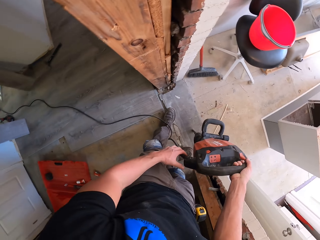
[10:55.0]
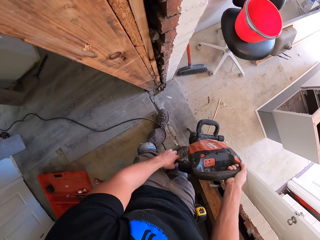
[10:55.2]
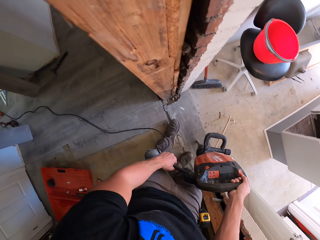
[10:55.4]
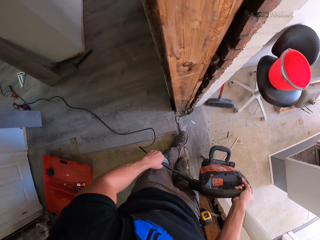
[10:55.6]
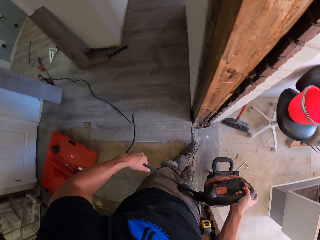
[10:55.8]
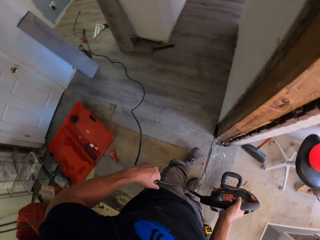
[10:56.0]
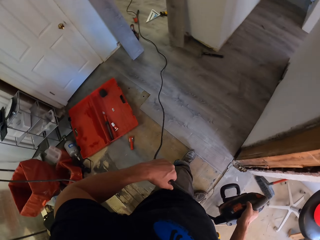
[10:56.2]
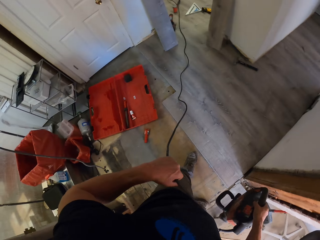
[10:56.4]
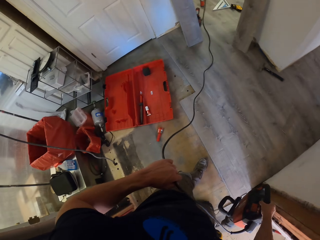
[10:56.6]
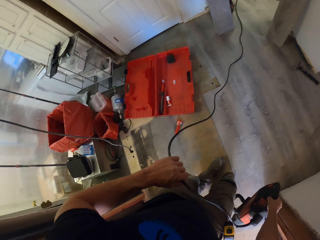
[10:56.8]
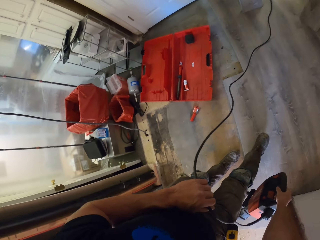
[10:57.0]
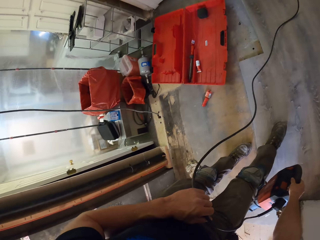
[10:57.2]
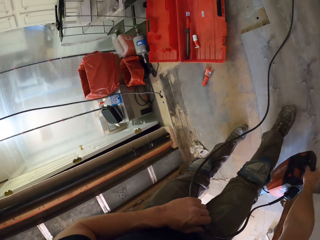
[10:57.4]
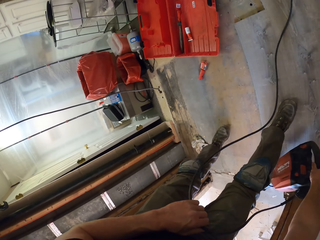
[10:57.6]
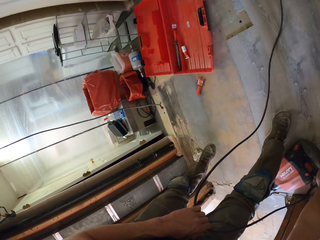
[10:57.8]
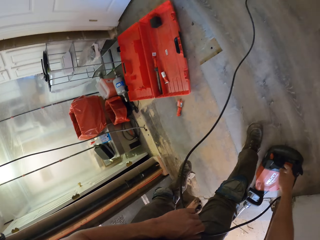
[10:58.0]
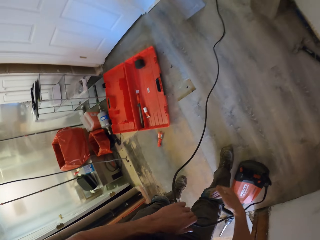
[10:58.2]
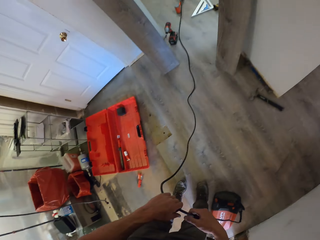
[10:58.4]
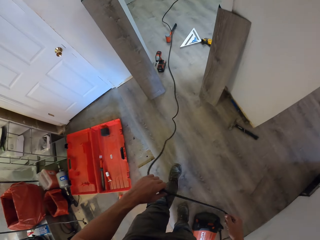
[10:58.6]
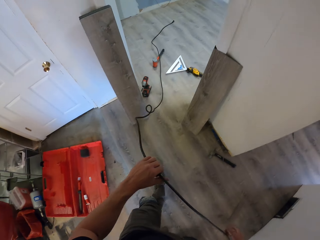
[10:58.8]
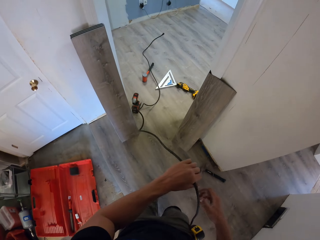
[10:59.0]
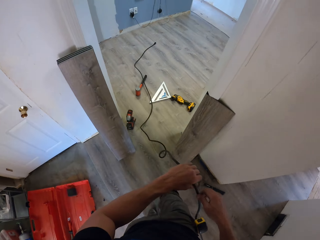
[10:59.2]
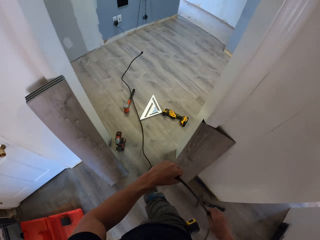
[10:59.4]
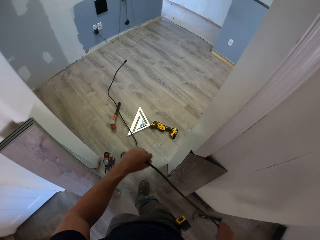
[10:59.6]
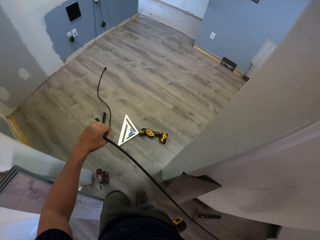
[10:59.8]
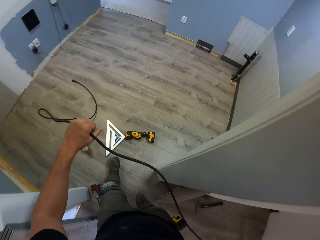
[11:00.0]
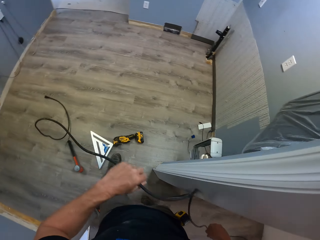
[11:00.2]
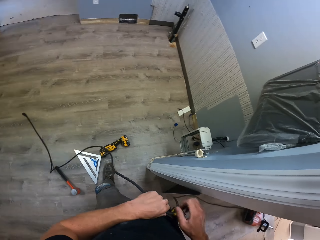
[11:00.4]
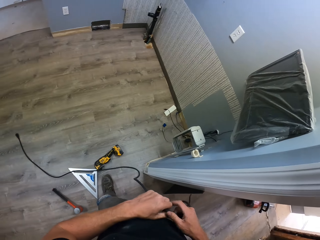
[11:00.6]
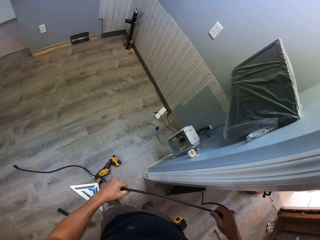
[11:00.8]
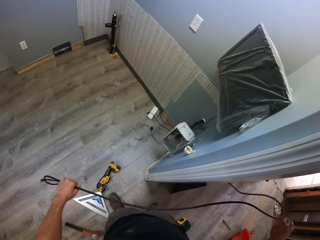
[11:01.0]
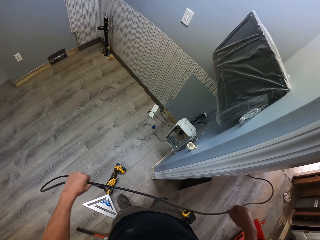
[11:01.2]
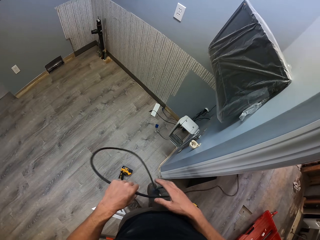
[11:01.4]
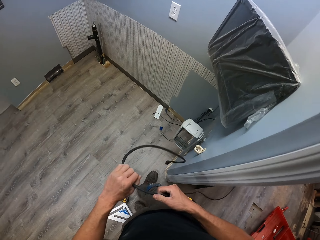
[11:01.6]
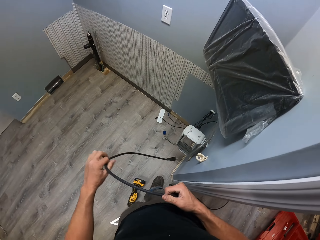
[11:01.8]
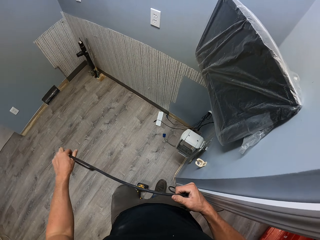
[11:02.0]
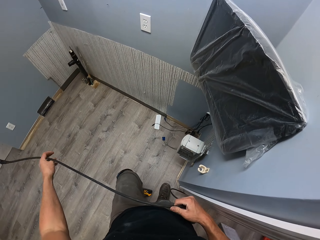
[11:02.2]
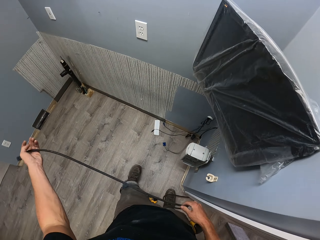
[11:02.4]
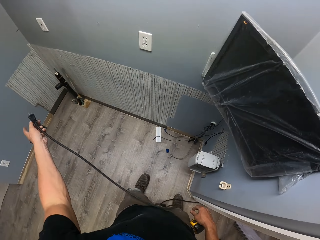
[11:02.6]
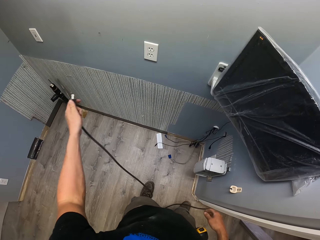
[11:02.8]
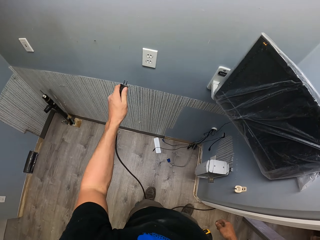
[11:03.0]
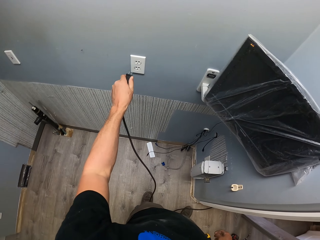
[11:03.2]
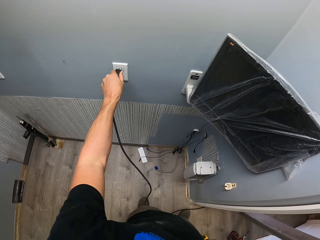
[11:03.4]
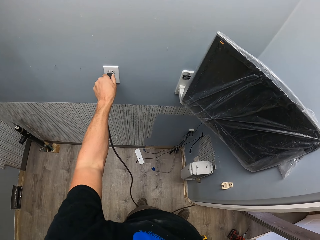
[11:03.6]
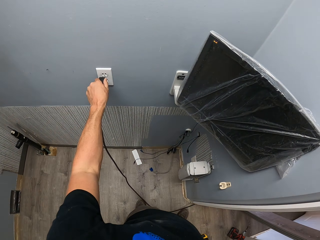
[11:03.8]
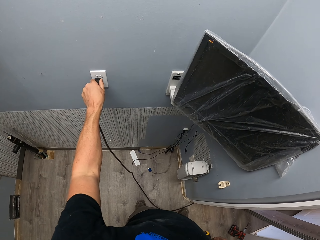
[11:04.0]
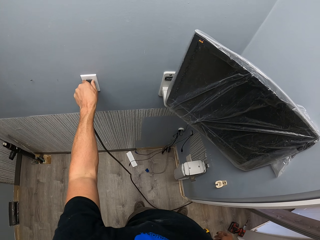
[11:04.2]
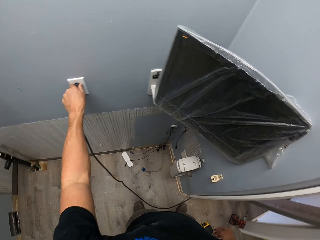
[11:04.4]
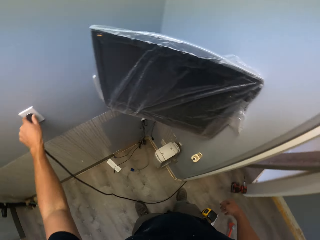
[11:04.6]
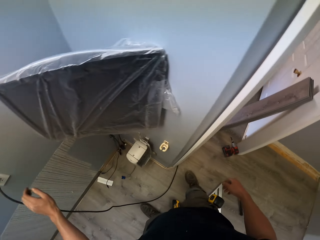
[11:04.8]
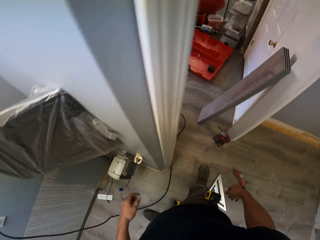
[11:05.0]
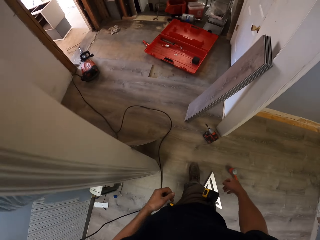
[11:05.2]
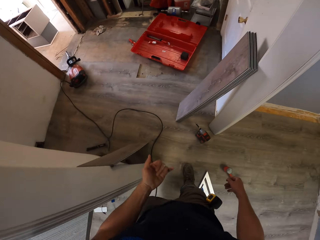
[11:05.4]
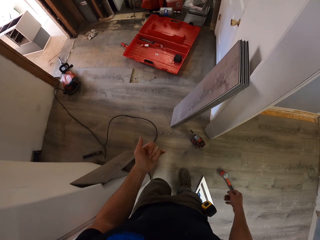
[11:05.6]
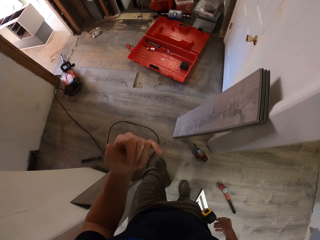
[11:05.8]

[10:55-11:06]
The camera wearer holds the cable. They put the demolition jackhammer on the floor. They adjust the drill wire. They hold the cable. They walk in the house. They put the cable in the socket.

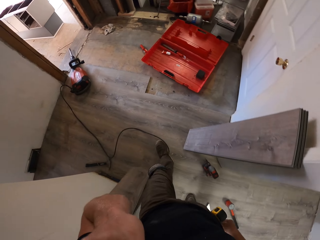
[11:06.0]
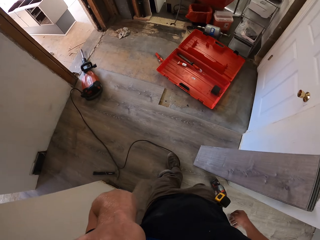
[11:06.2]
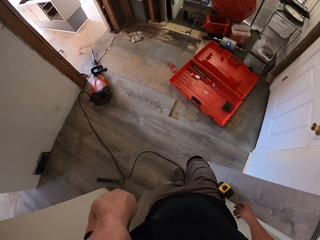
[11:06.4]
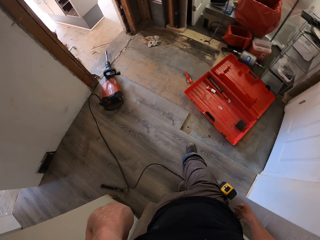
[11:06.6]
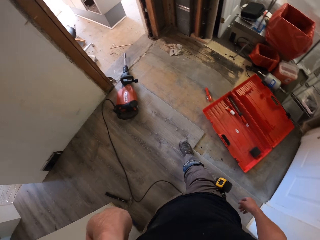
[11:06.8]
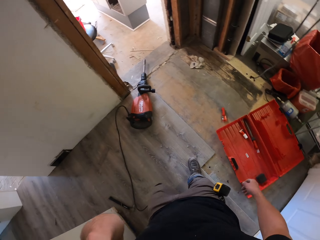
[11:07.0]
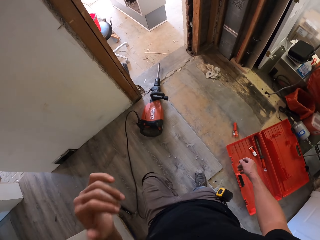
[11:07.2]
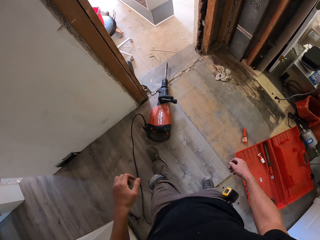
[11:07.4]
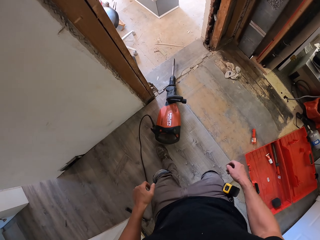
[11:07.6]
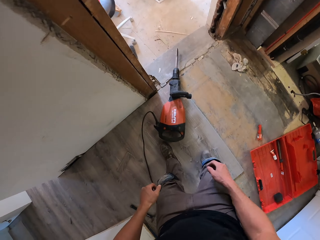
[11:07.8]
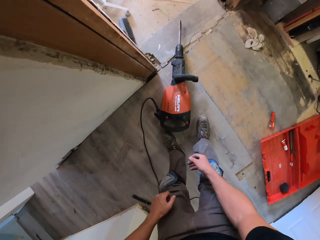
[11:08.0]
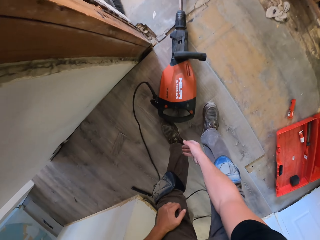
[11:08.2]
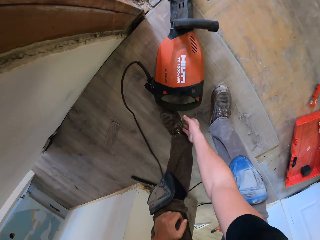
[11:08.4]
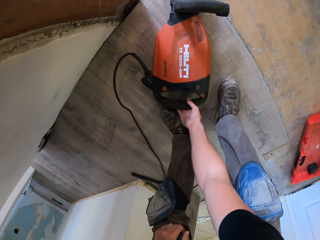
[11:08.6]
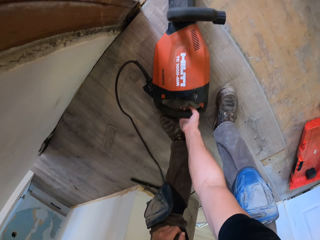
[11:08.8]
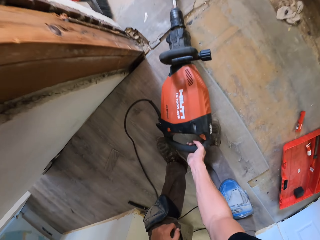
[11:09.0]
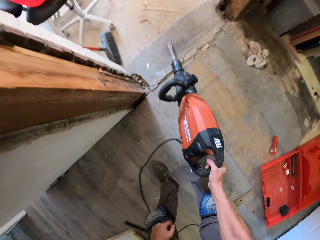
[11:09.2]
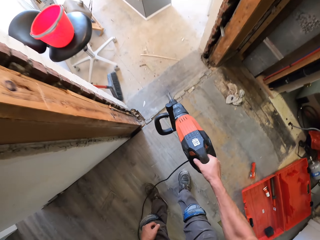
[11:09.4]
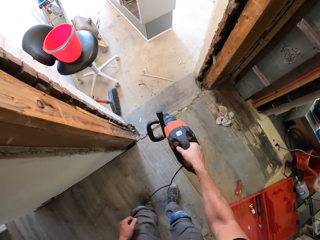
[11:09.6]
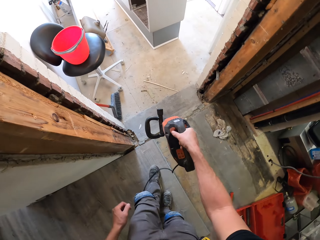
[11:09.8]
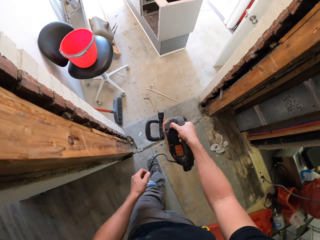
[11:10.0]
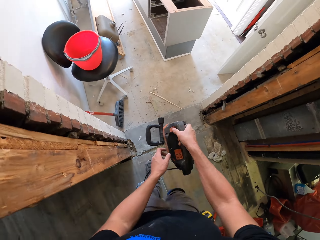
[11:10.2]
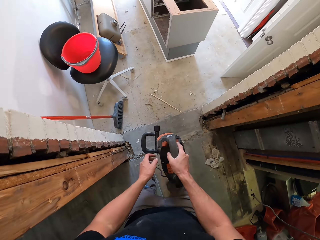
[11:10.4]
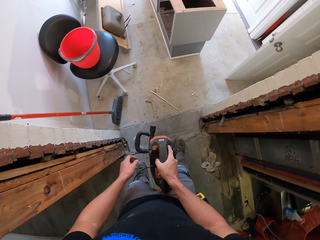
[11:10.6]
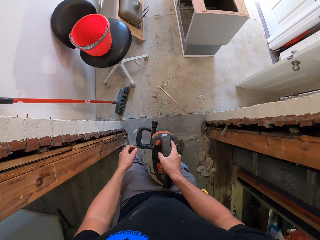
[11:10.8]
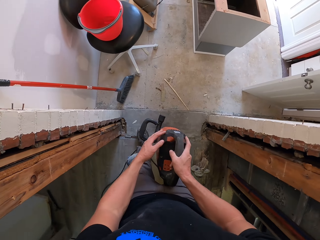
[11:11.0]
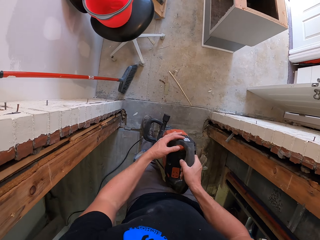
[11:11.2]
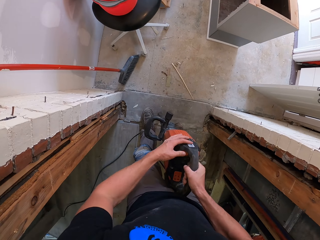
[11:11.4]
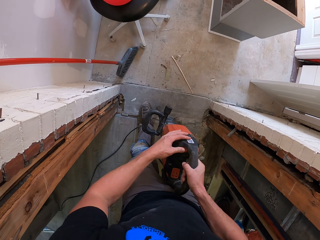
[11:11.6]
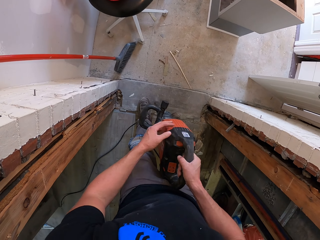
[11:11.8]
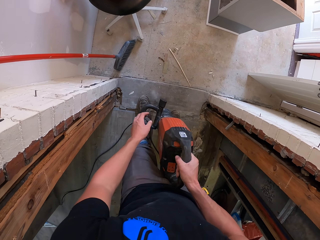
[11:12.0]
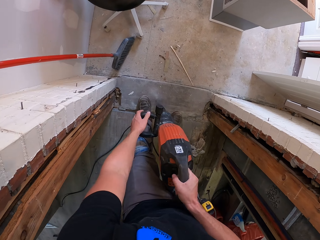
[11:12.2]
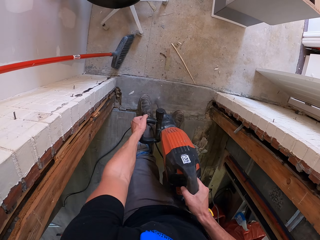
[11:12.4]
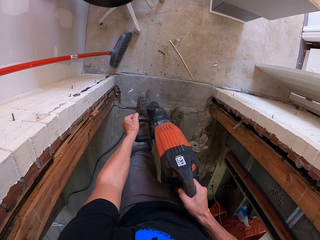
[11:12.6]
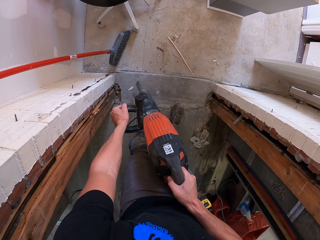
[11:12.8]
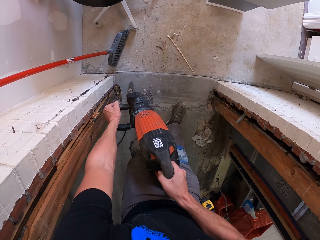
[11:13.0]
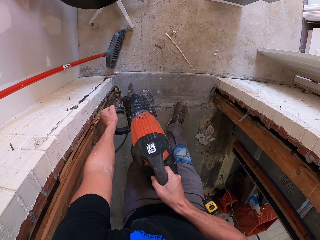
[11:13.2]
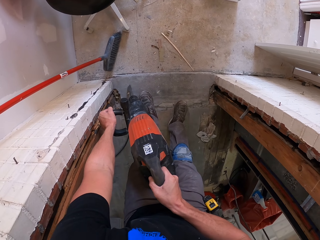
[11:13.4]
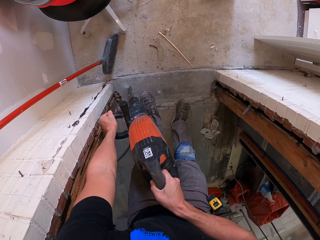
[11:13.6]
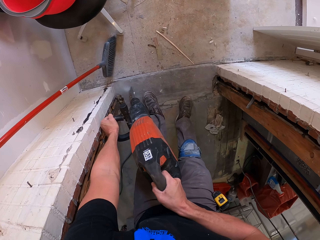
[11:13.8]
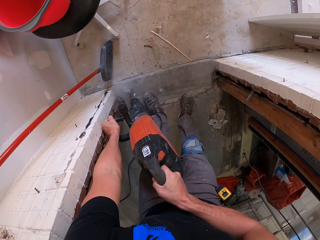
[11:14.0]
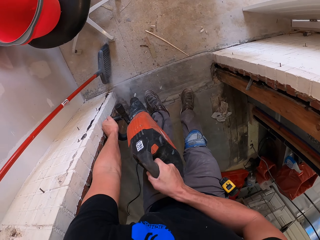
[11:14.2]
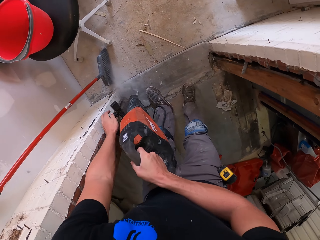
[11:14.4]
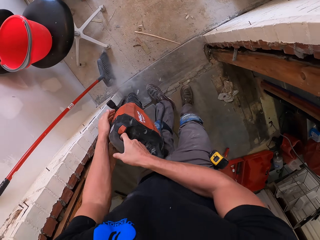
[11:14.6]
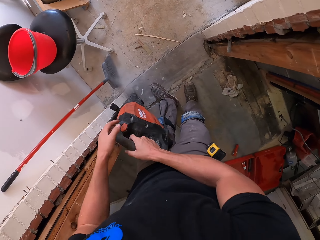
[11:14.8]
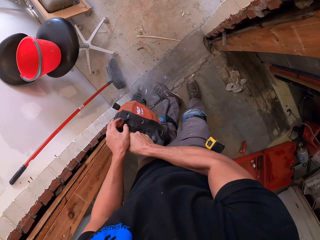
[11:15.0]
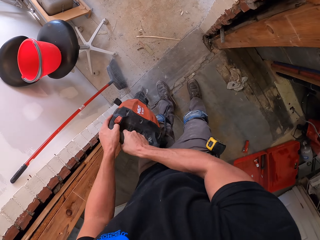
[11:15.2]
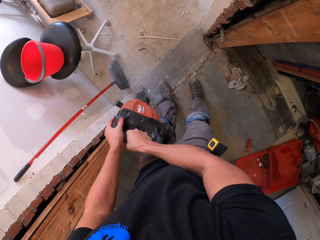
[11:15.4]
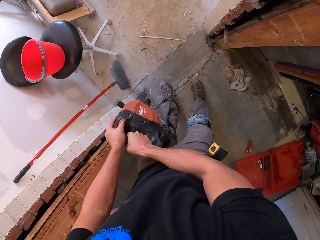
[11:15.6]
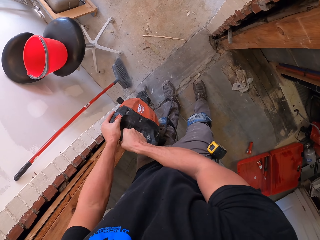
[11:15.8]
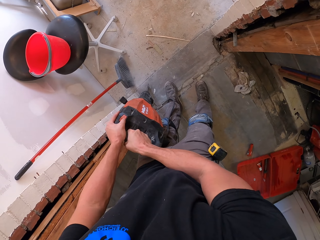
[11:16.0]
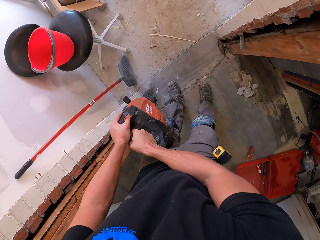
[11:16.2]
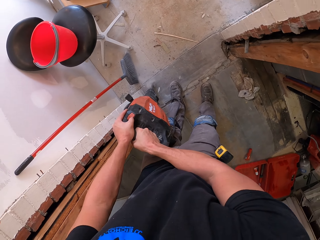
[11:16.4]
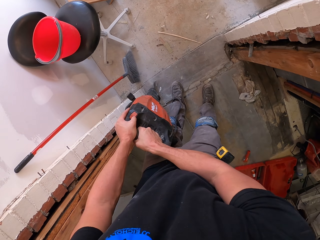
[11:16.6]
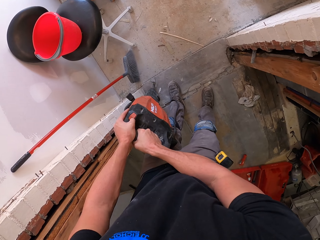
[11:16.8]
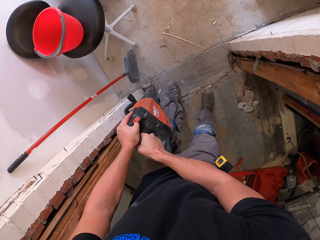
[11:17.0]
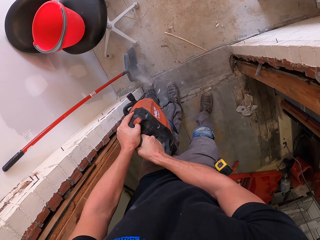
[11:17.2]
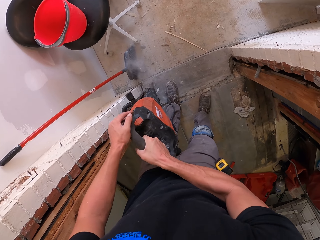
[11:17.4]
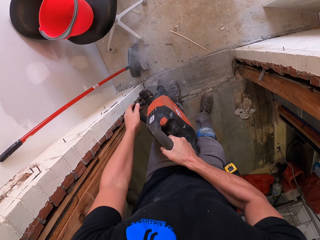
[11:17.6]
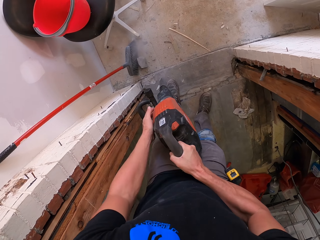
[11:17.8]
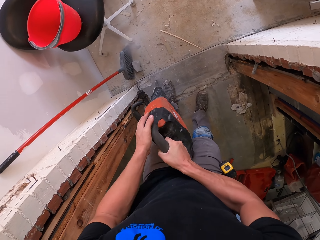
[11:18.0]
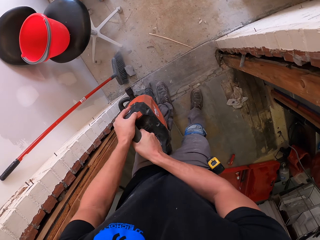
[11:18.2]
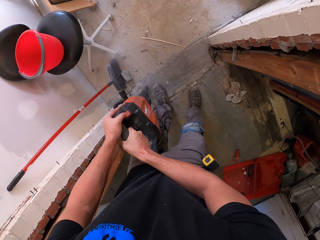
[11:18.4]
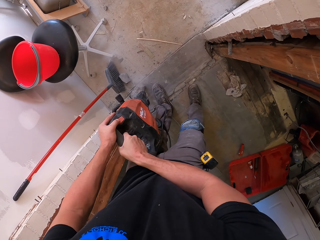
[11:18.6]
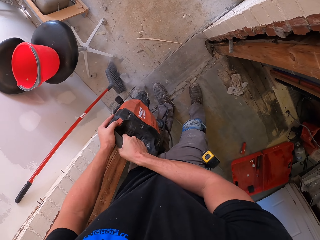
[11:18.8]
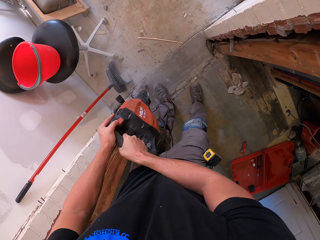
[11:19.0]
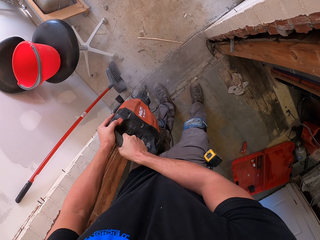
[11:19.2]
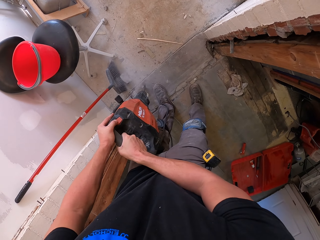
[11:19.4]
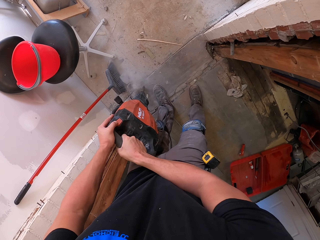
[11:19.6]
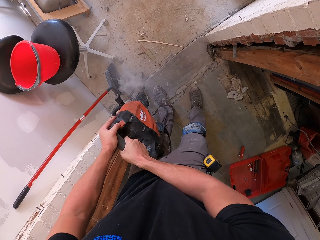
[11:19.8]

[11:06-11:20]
The camera wearer scratches his face and walks in the house. He takes the demolition jackhammer. He holds the demolition jackhammer. He drills the floor. He breaks the concrete.
